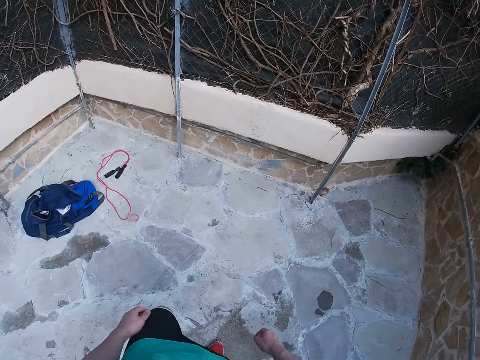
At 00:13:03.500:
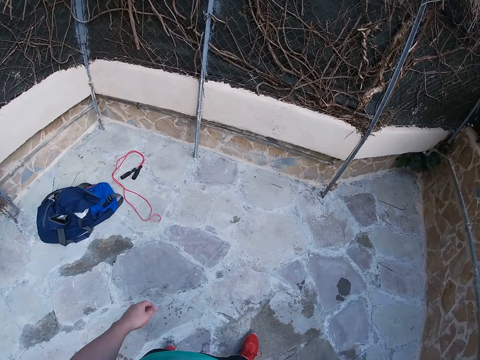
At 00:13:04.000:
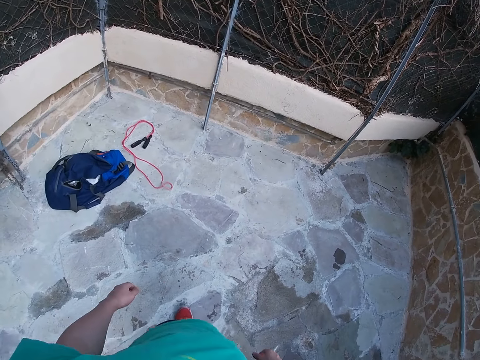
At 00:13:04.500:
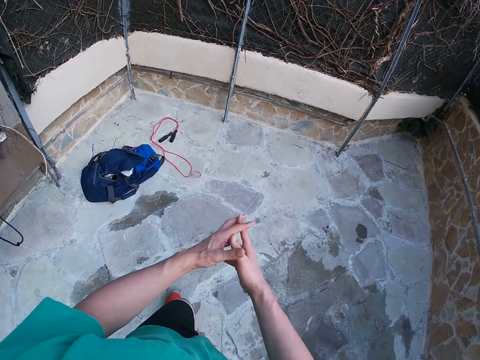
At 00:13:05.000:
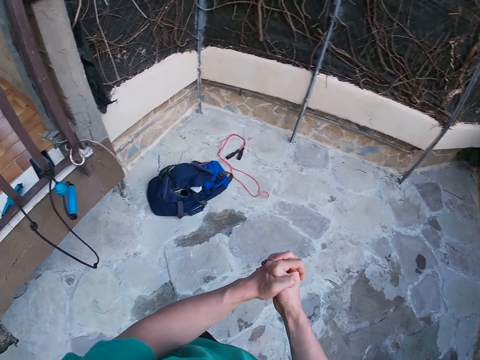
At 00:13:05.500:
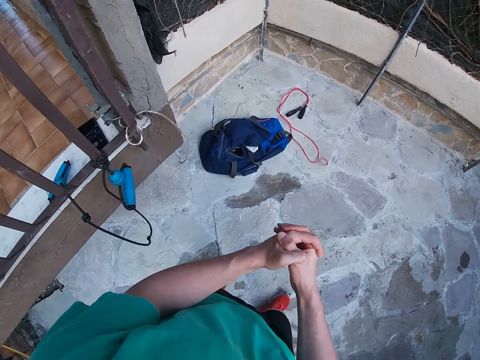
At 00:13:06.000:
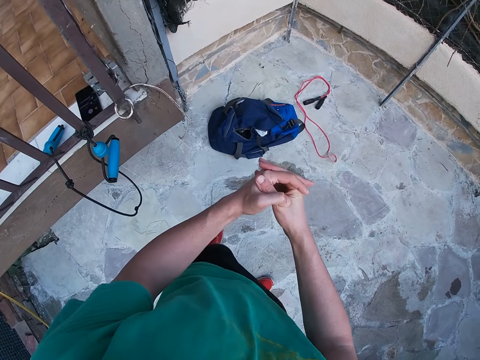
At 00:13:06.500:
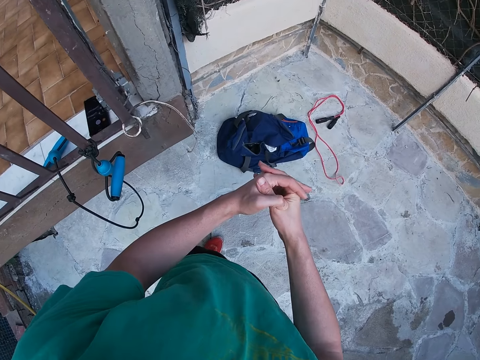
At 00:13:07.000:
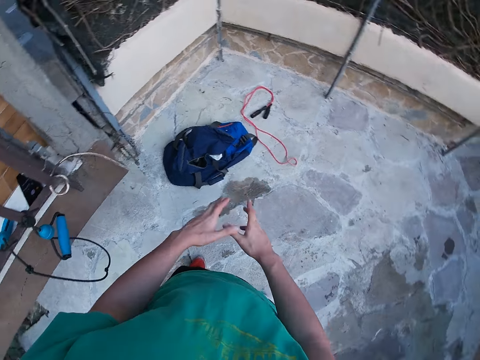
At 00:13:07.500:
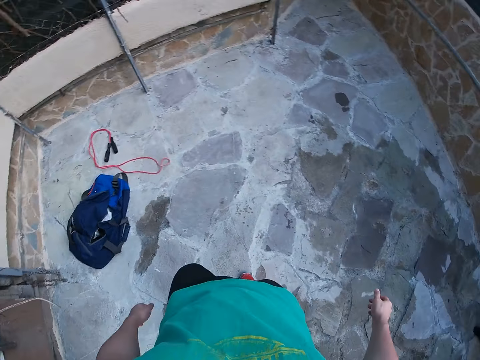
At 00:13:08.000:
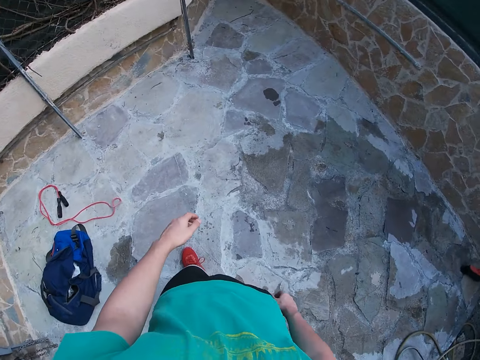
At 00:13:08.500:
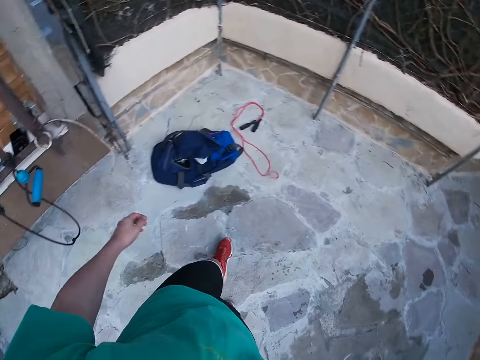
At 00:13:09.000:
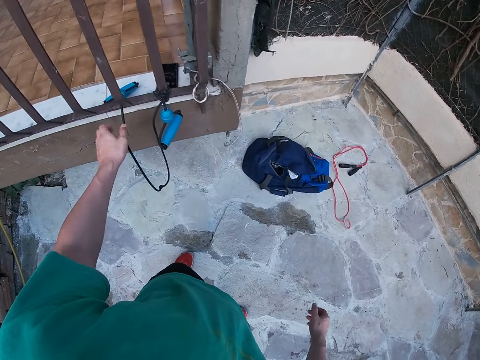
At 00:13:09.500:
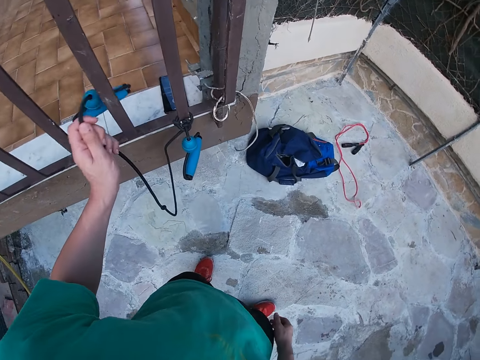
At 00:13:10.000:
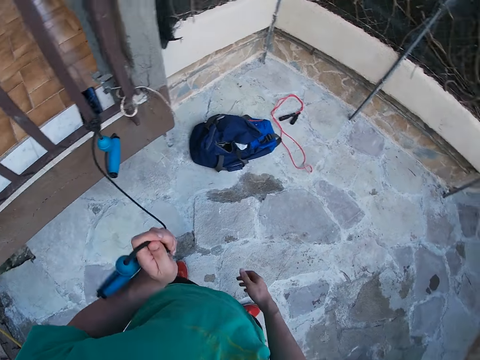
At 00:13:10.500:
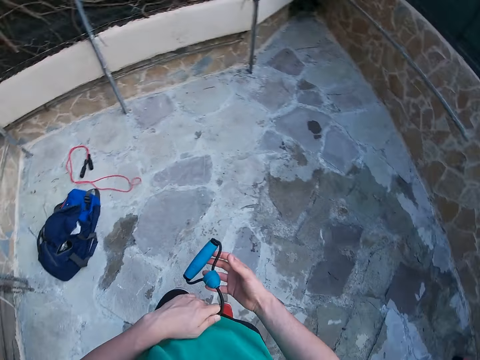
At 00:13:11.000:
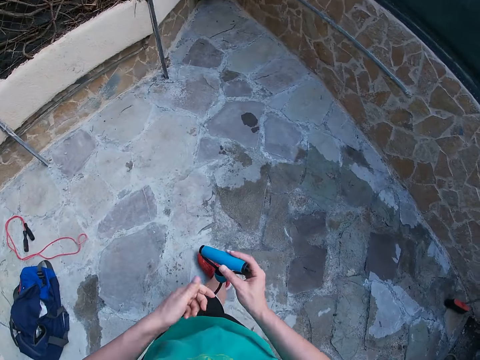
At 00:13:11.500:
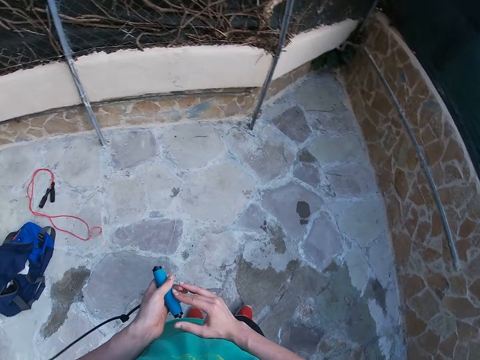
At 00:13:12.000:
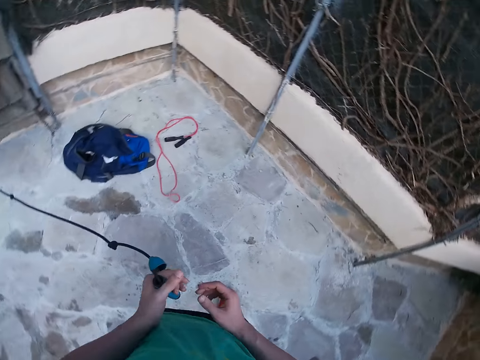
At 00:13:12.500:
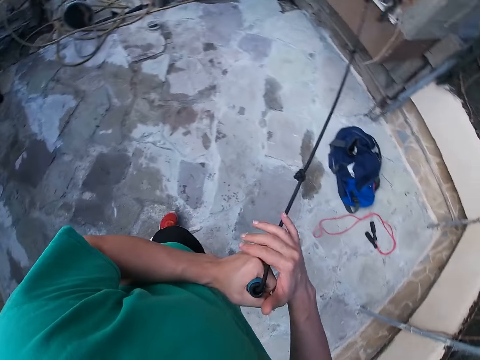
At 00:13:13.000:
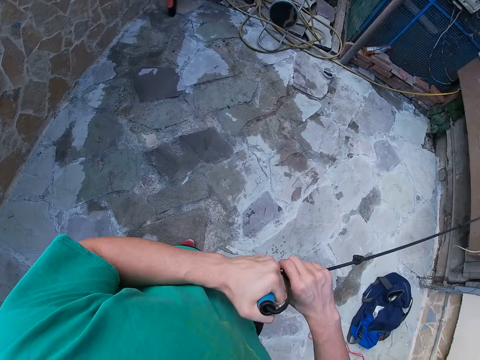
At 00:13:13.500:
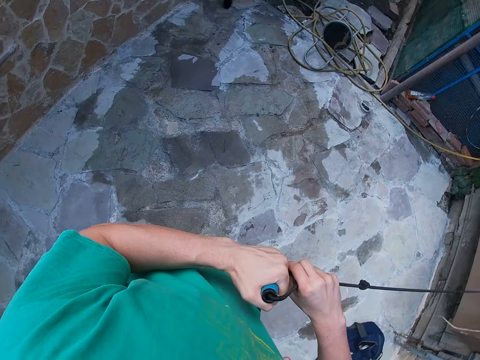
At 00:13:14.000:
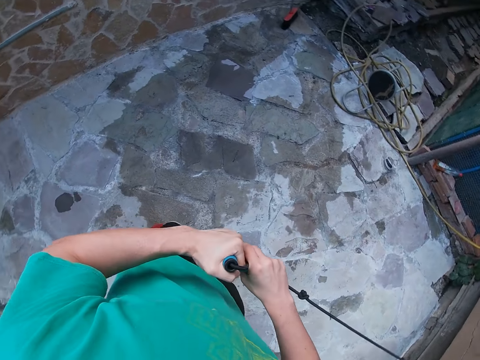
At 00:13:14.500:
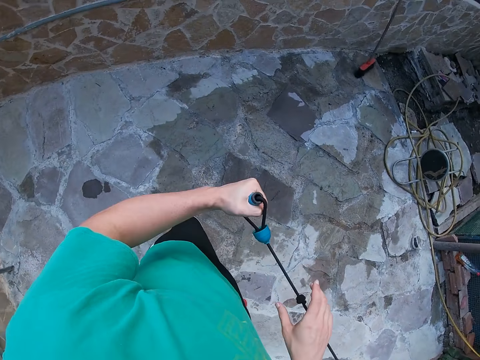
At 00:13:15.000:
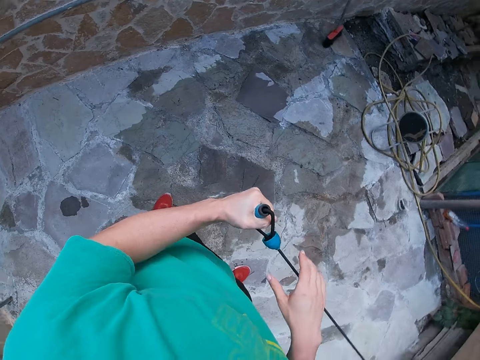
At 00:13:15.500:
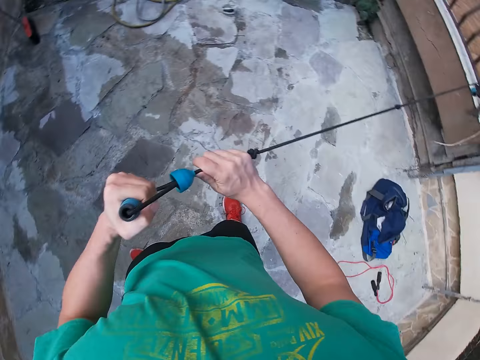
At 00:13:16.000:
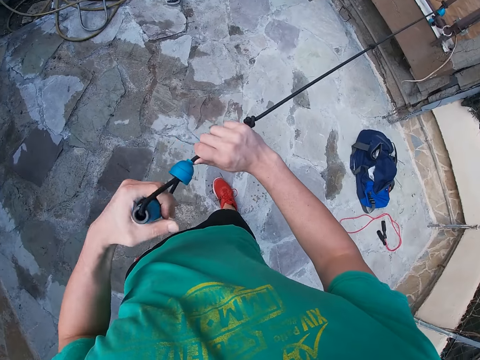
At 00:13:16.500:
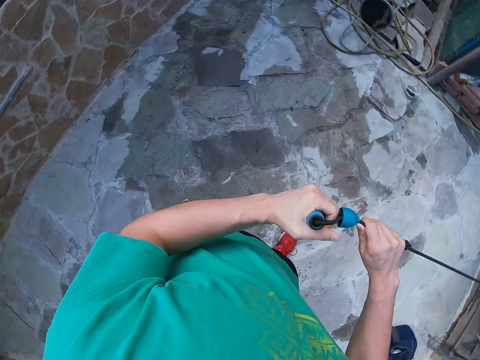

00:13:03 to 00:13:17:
The camera wearer holds his hands together. He looks around and walks around. He picks the resistance band or rope from the metallic fence. He transfers the resistance band to the right hand. He walks around. He transfers the resistance band to the left hand. He holds the resistance band with the right hand. He adjusts the resistance band. He holds the rope with both hands.

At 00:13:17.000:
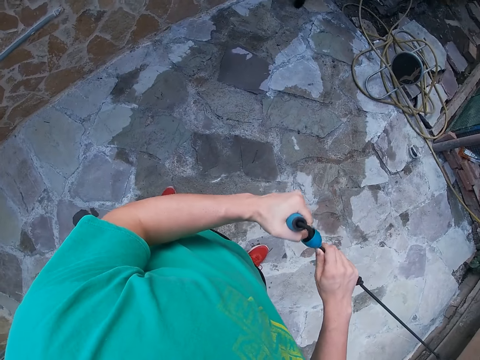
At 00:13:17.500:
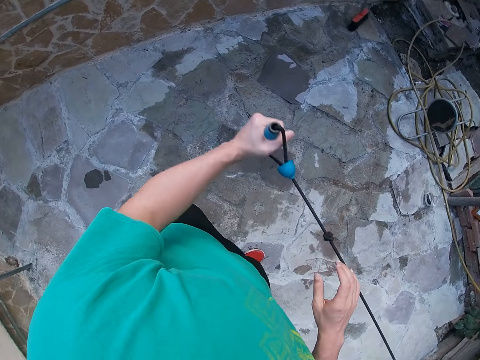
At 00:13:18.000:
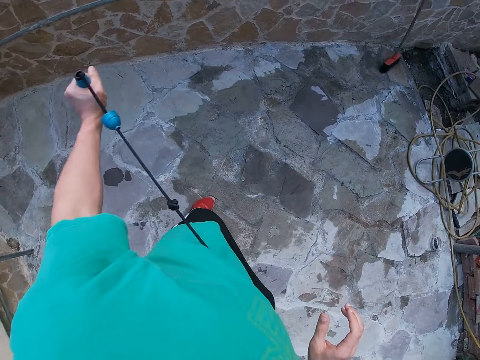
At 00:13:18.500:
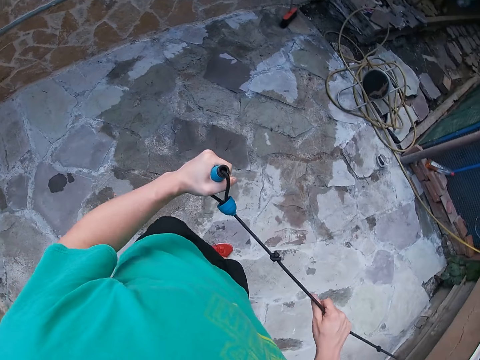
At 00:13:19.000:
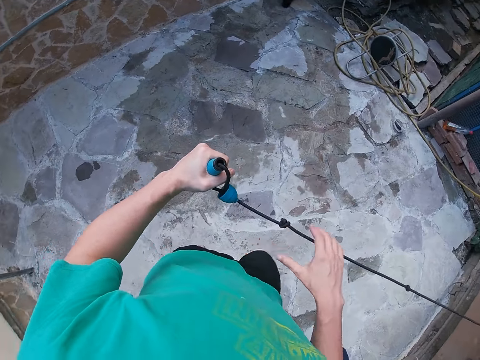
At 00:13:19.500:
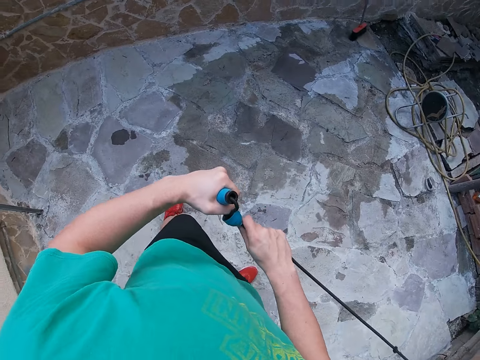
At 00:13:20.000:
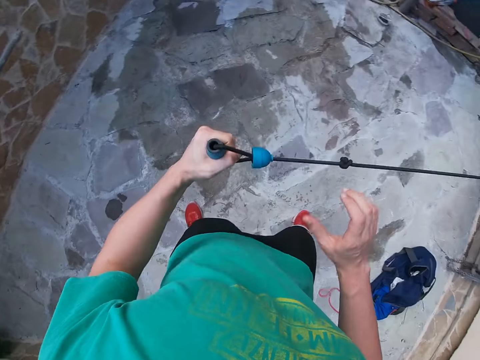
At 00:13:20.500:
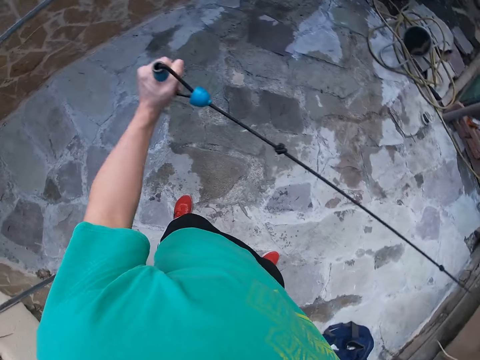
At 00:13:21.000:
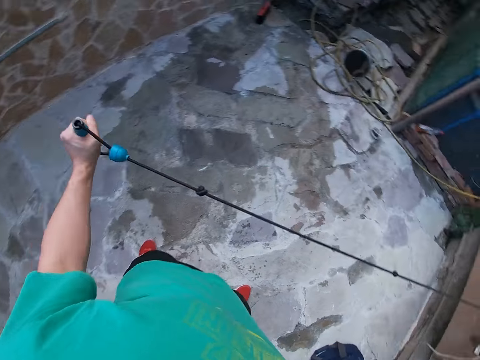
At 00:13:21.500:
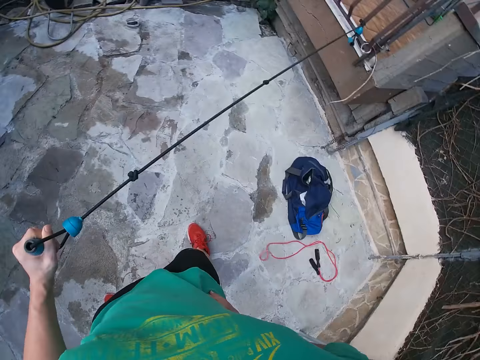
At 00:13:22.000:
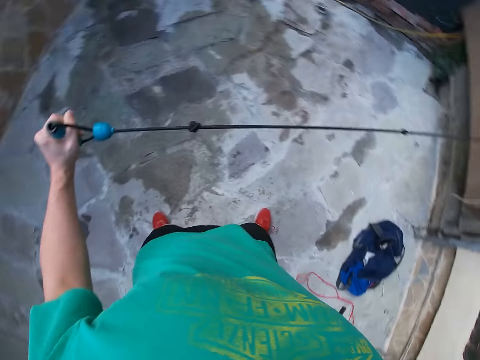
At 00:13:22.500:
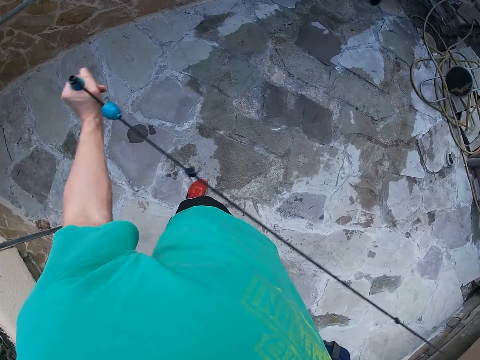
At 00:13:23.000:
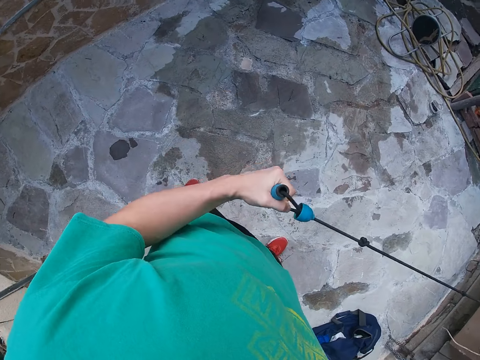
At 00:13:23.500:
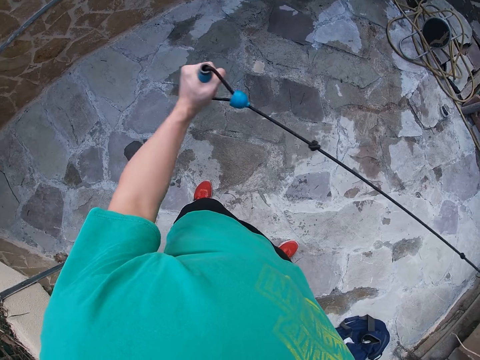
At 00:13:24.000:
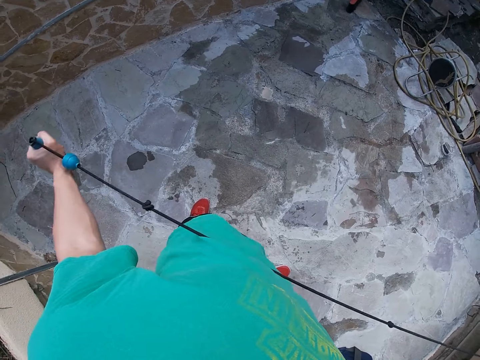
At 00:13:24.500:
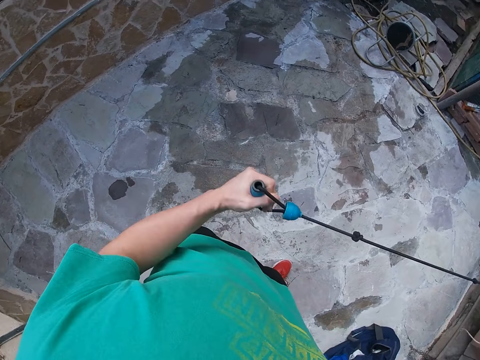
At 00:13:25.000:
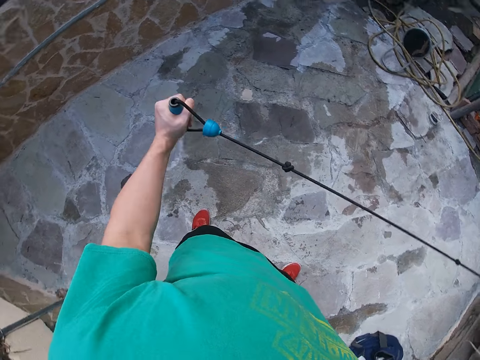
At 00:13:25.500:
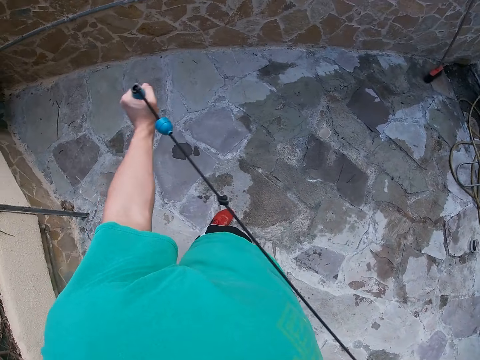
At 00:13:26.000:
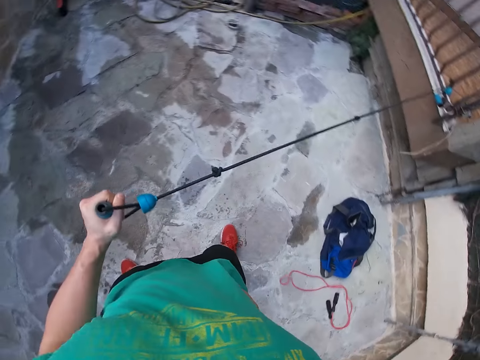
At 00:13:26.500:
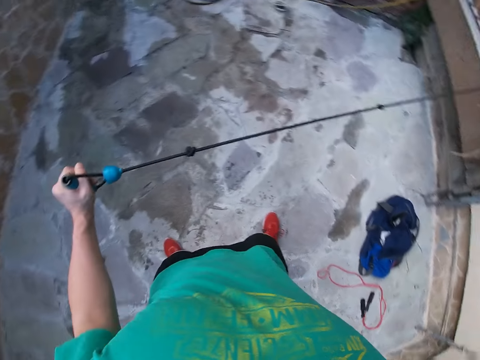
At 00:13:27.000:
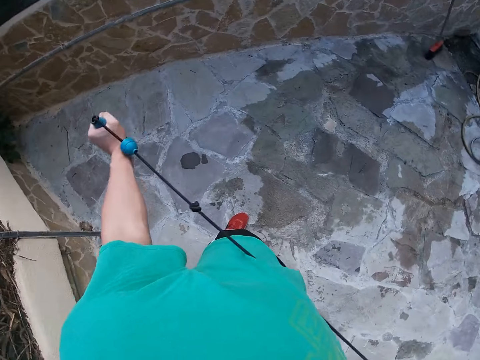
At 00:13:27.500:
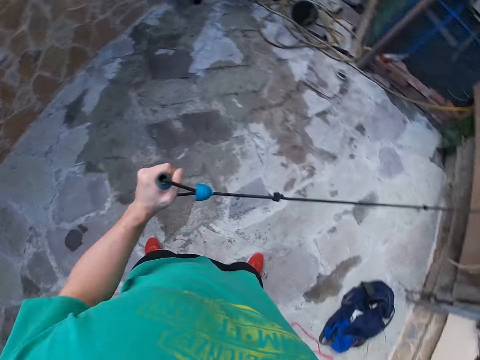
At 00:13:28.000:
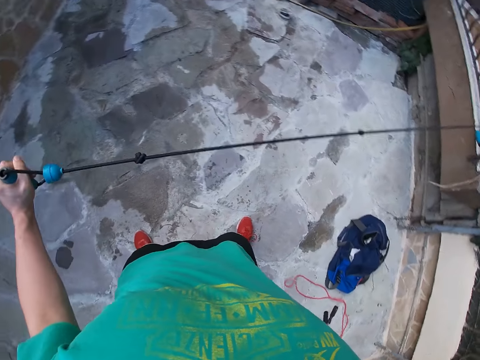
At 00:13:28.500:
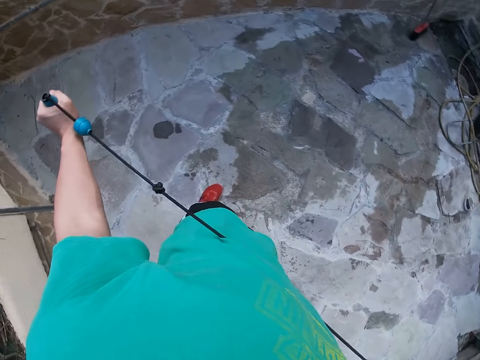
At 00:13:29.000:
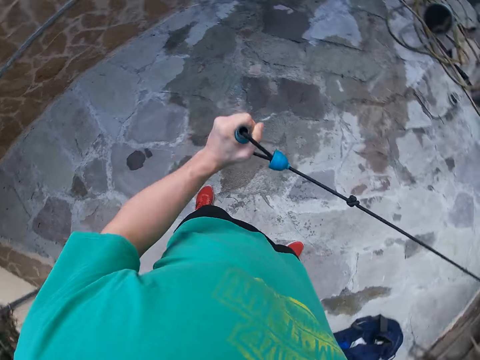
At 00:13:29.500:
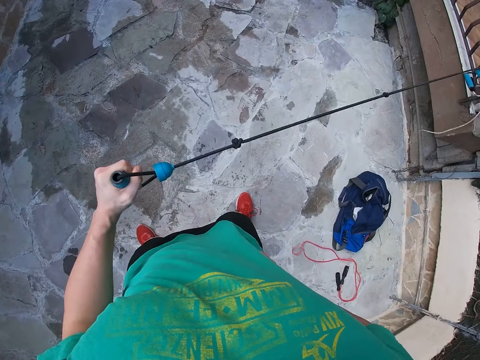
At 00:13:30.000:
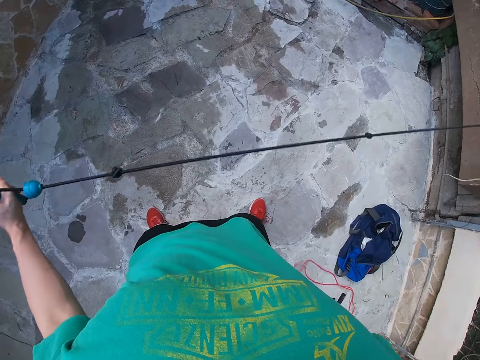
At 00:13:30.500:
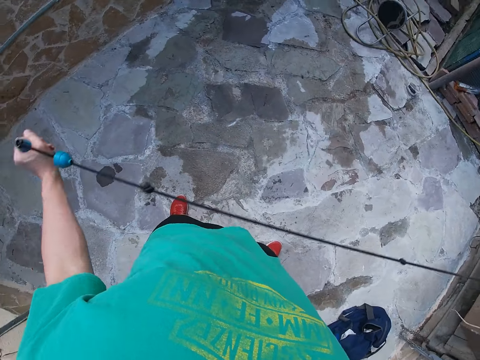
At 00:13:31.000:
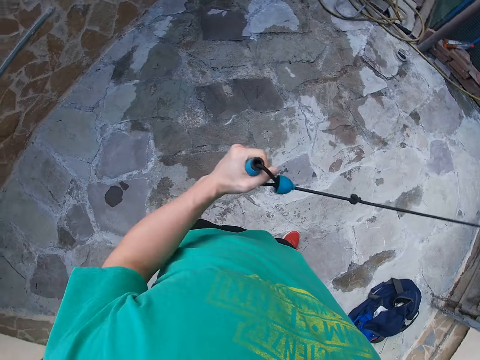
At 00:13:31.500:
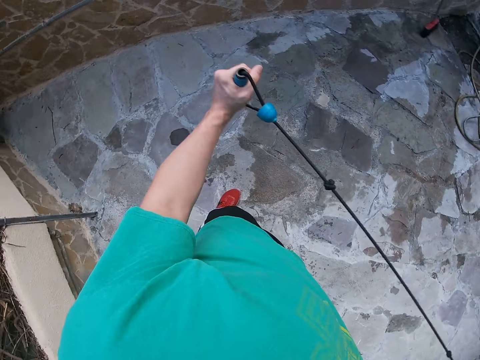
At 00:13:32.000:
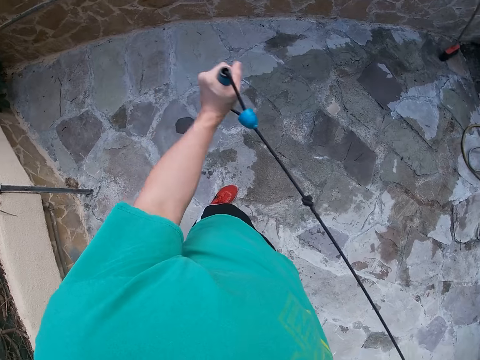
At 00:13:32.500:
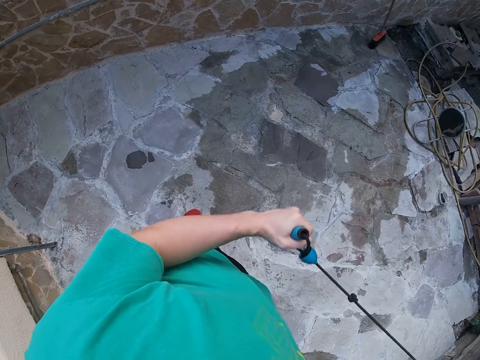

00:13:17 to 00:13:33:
The camera wearer works out his left arm with the resistance band. He pulls the elastic rope. He moves around. He pulls the elastic rope.
